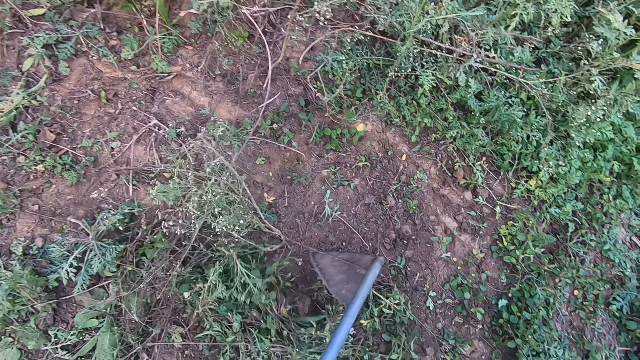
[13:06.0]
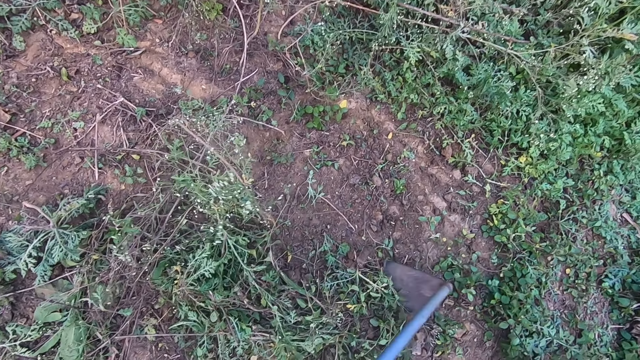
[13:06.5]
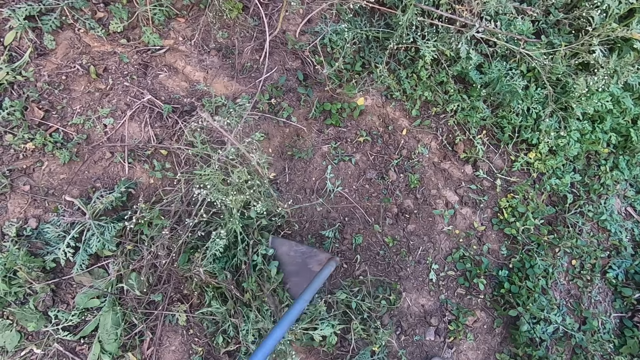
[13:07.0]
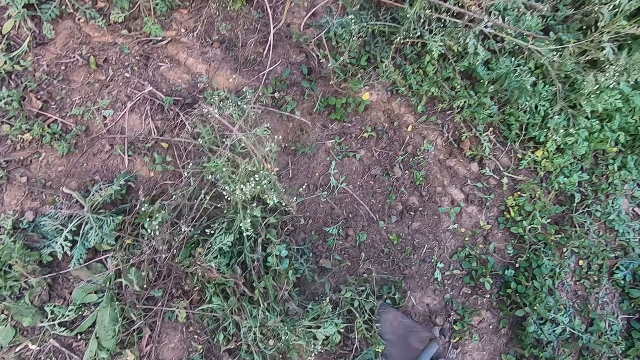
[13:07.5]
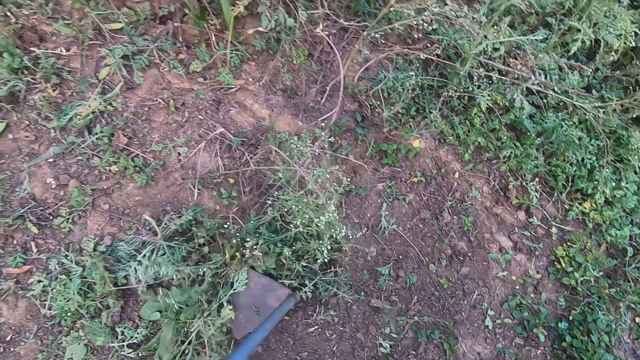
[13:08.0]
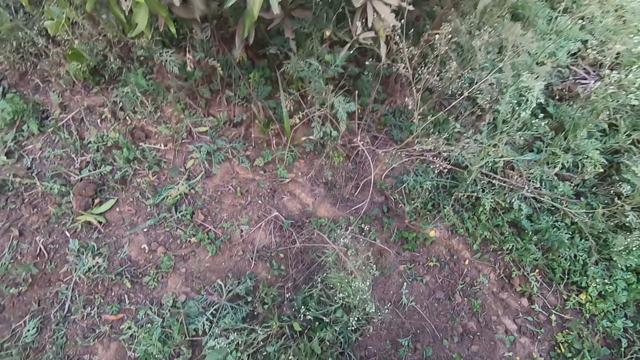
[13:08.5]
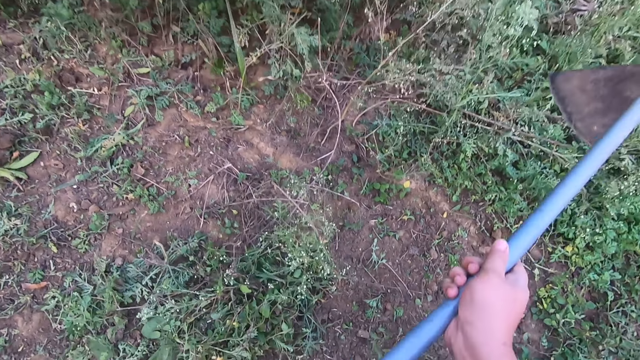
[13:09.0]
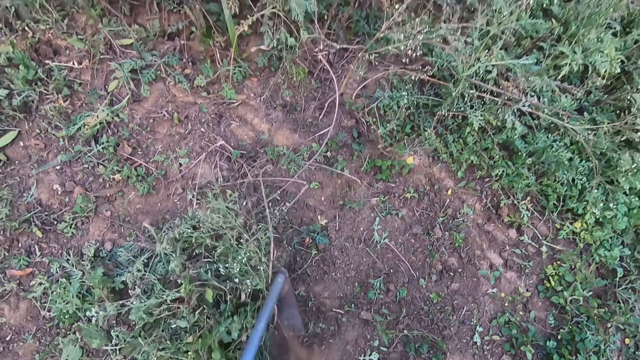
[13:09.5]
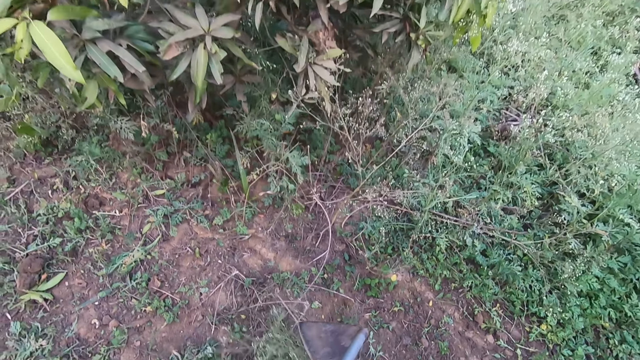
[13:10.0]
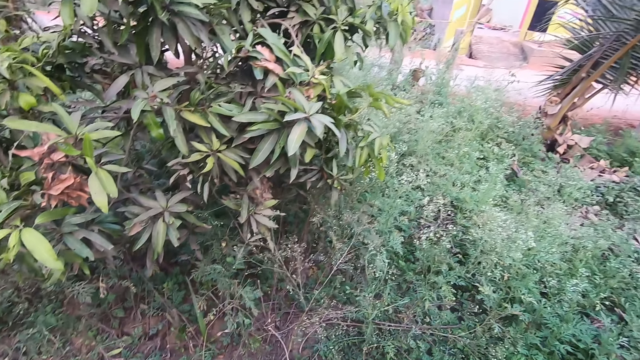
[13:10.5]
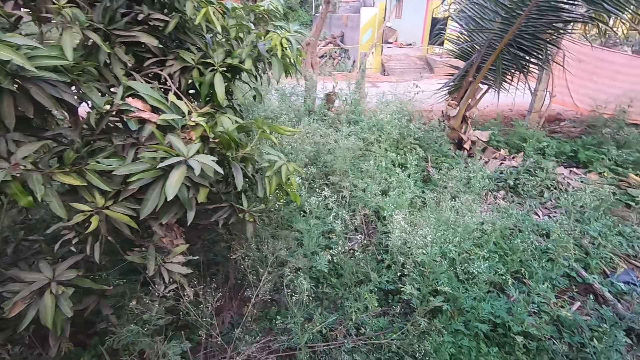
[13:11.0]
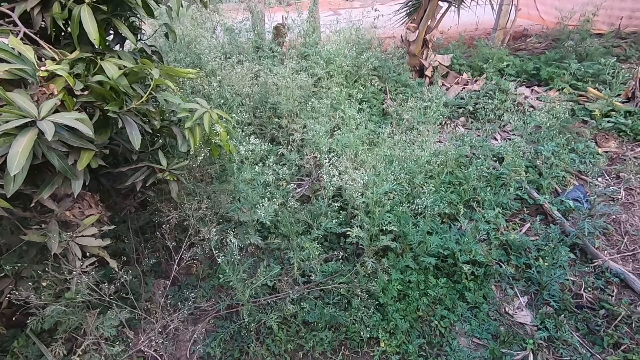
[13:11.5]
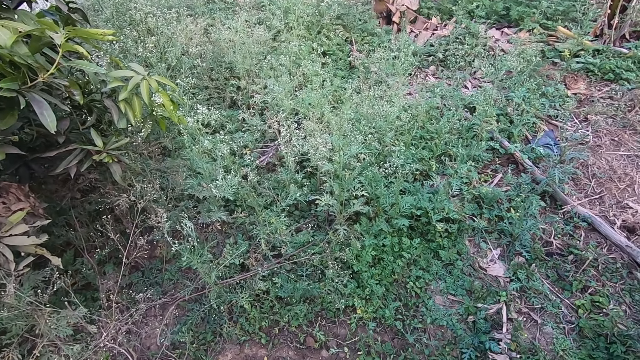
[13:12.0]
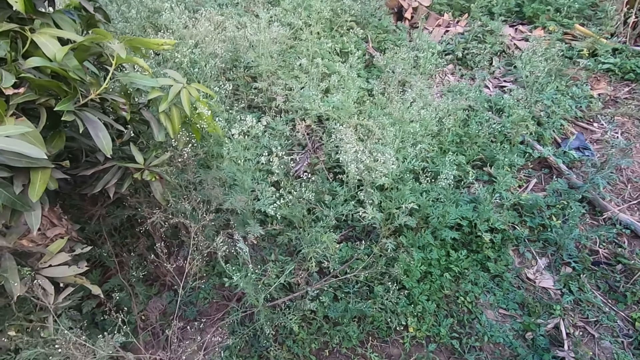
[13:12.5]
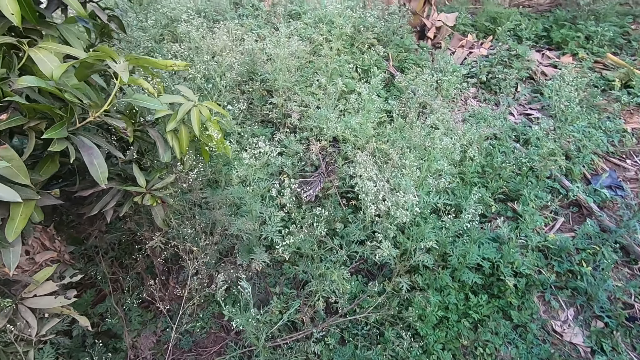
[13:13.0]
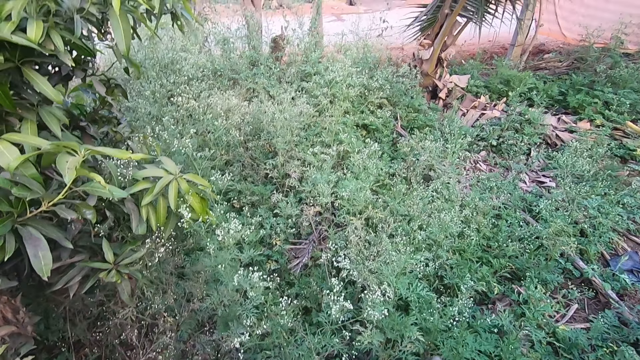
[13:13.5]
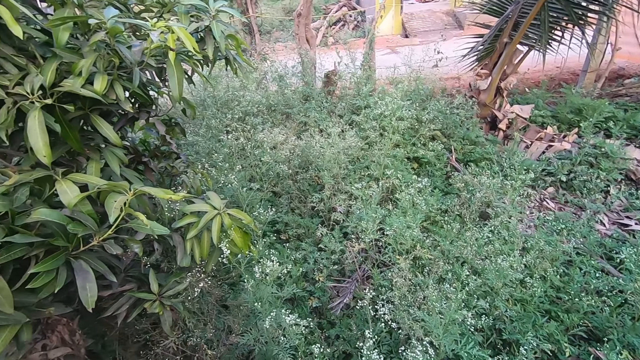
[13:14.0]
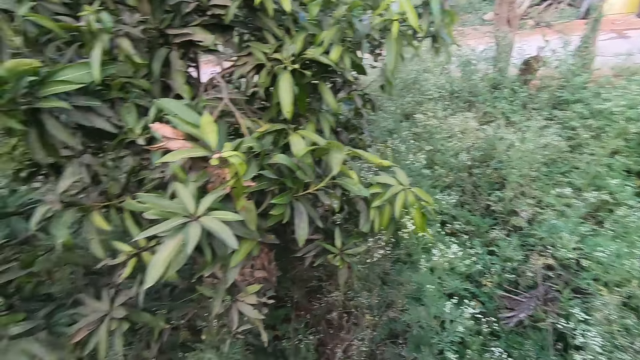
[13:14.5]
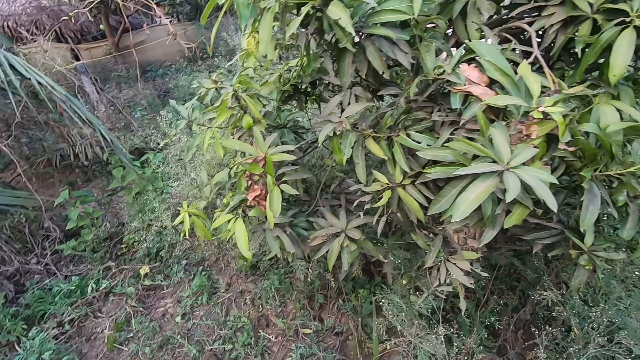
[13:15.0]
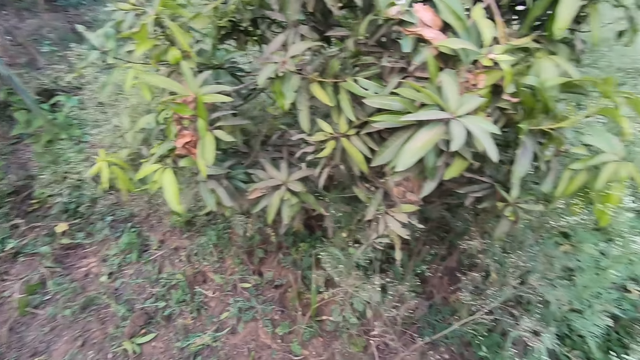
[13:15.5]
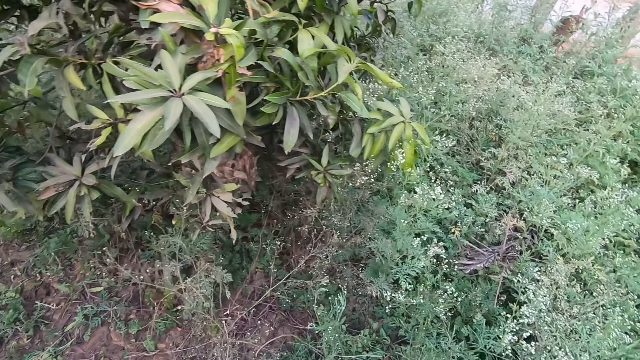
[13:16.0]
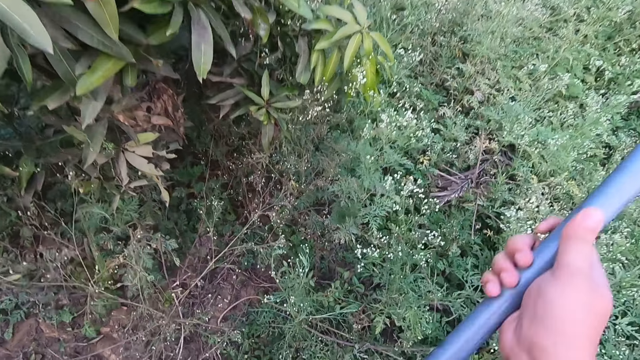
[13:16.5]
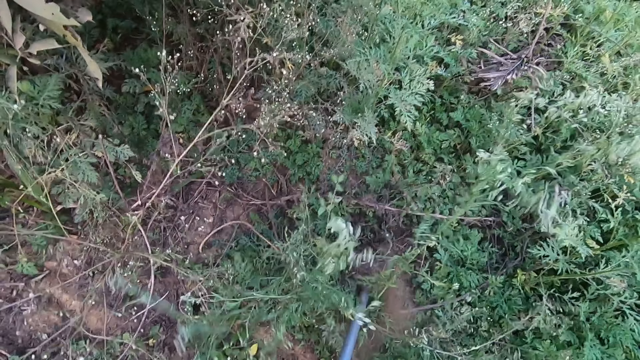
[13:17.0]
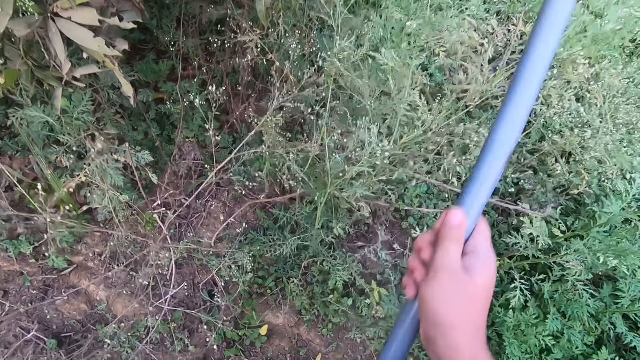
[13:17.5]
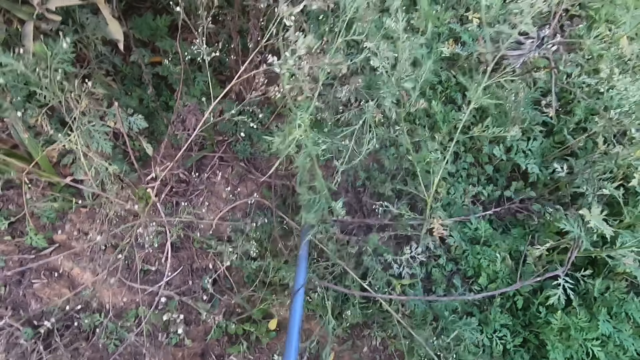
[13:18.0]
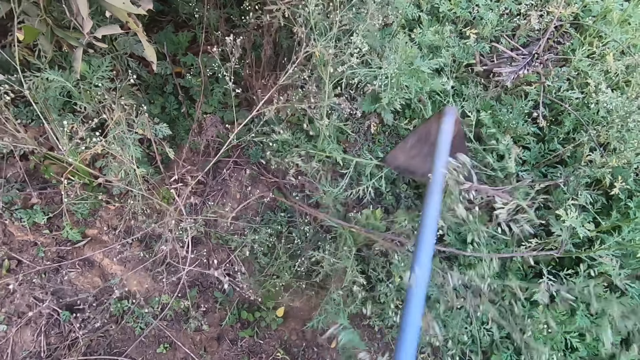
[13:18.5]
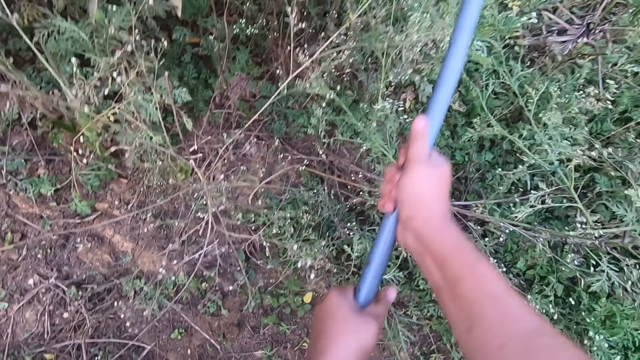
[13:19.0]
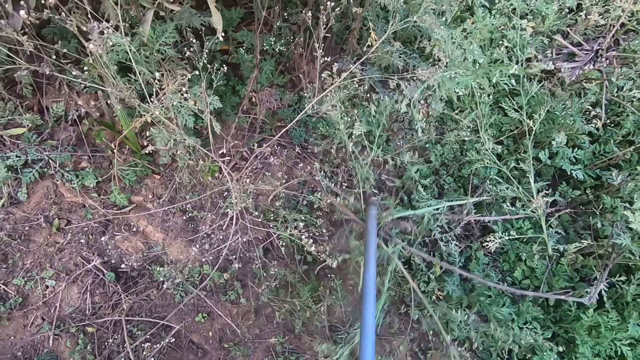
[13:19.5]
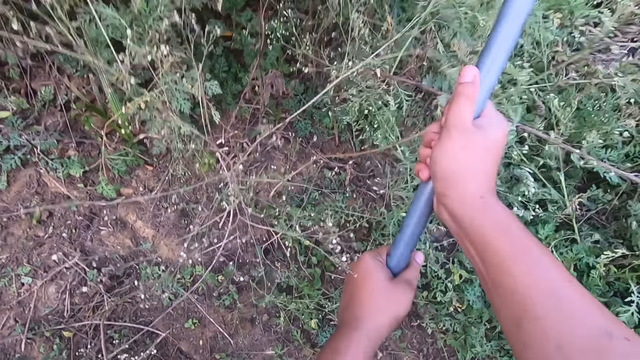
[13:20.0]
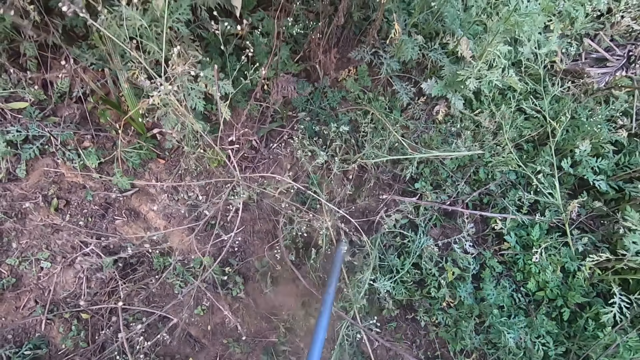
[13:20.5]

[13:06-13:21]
The camera wearer throws the greens away. They pause clearing the farmland. They look around the compound. They clear the farmland with the hoe. They remove the greens from the compound.

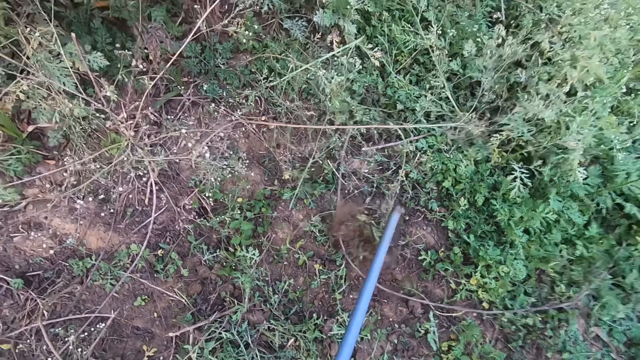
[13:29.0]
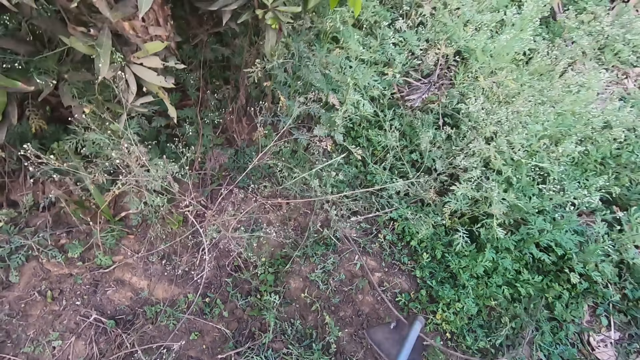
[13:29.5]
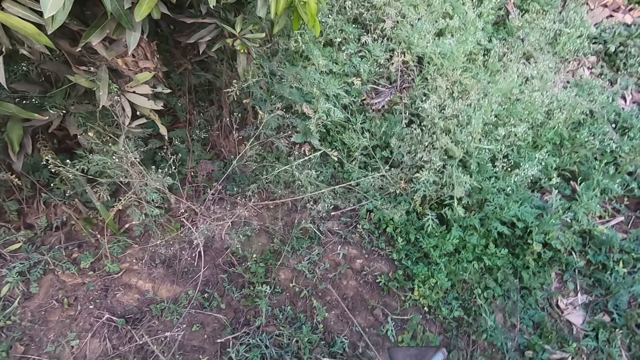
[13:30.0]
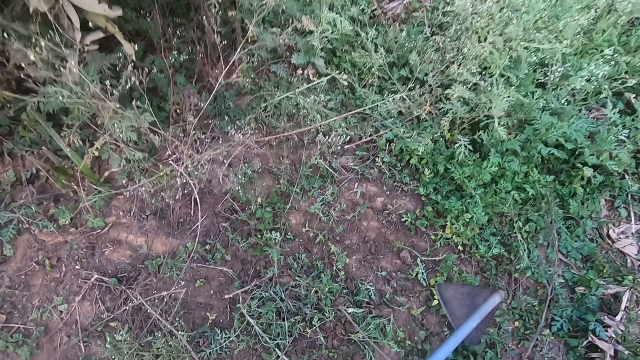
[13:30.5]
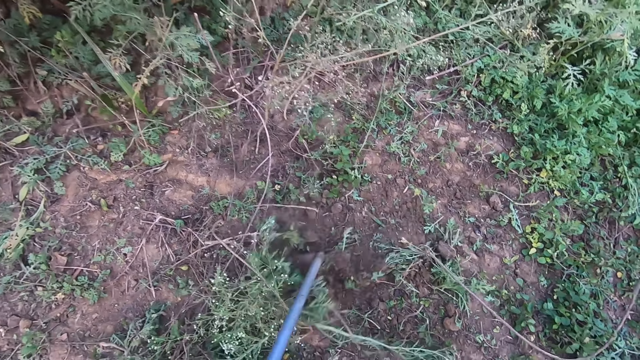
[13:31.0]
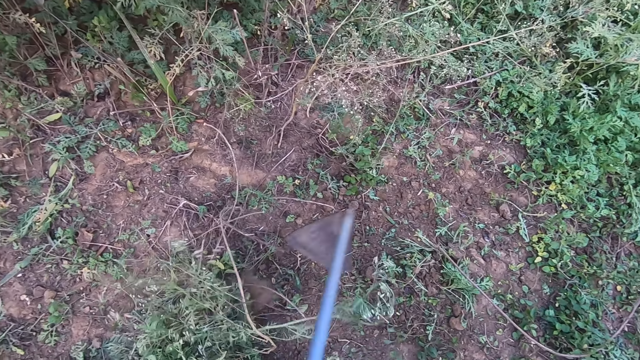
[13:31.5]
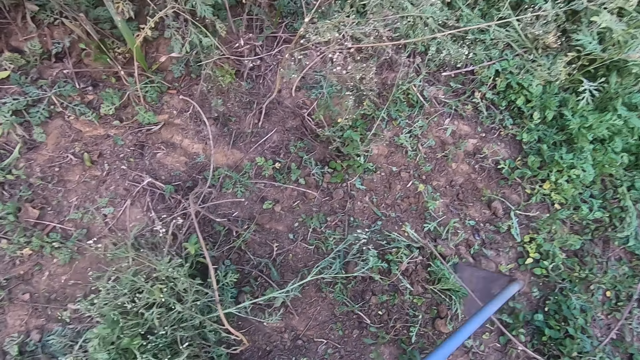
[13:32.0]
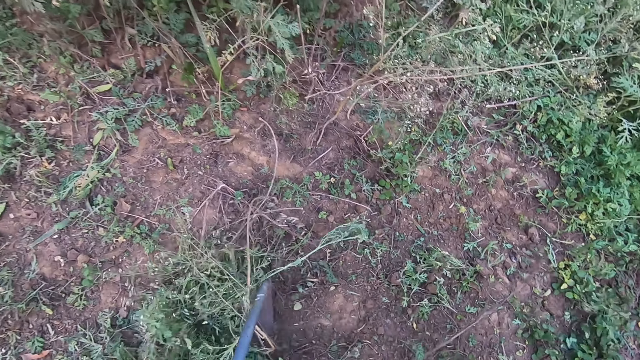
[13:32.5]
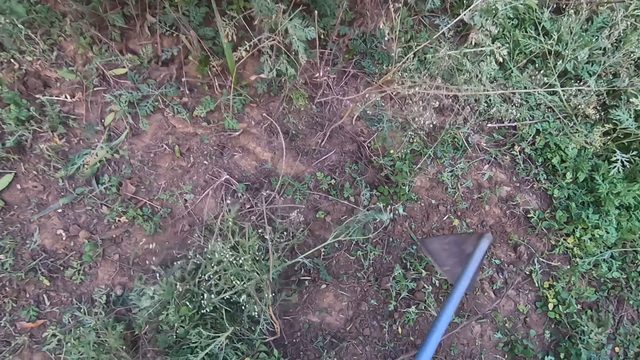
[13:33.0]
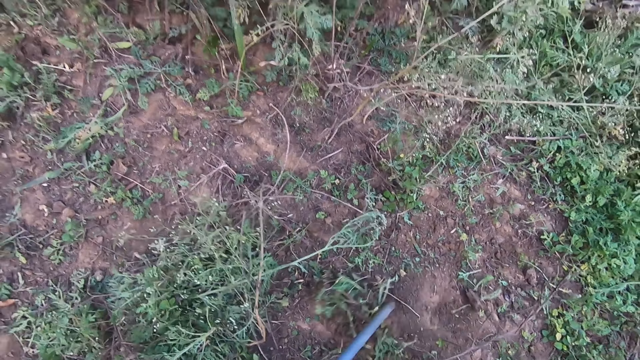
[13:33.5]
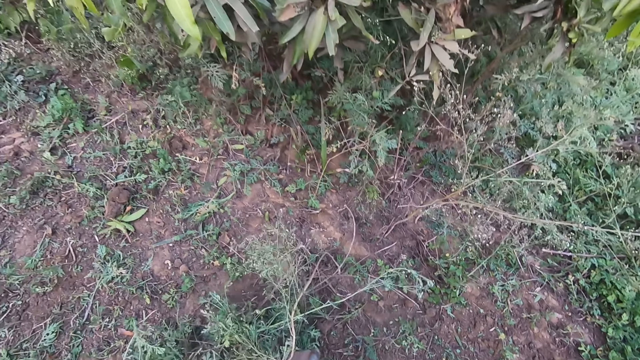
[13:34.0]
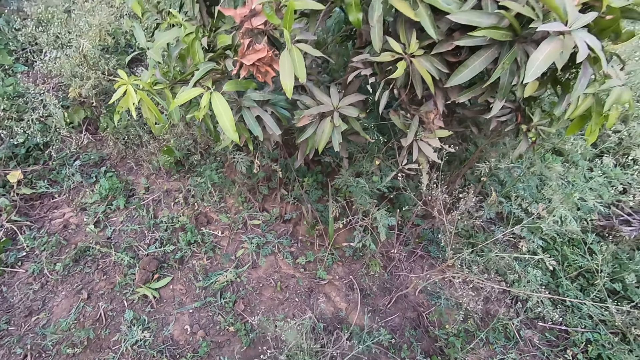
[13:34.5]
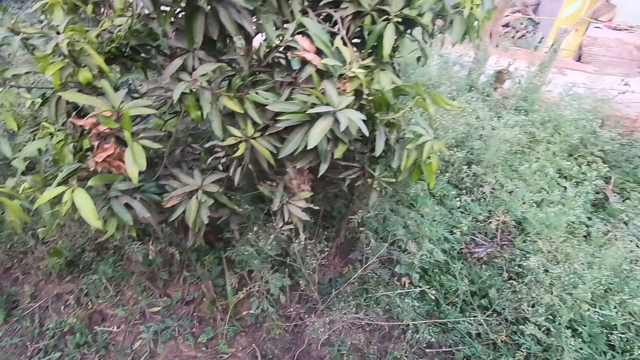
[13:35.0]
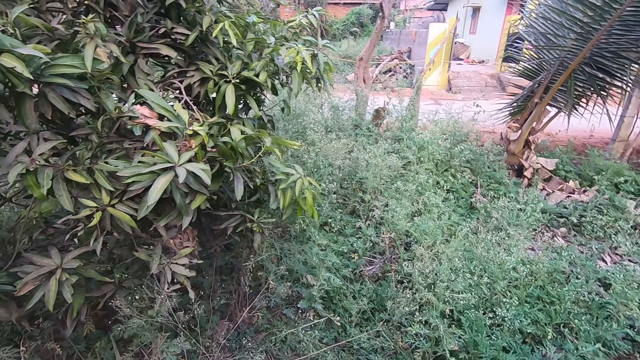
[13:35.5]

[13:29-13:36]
The camera wearer throws the greens away.
